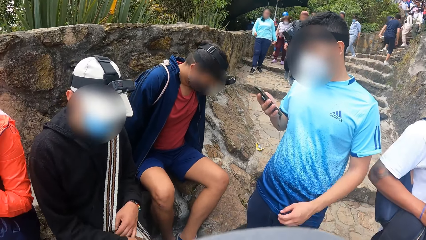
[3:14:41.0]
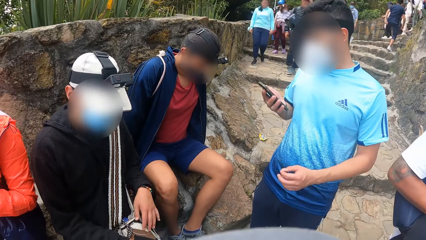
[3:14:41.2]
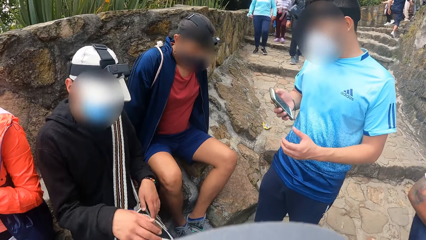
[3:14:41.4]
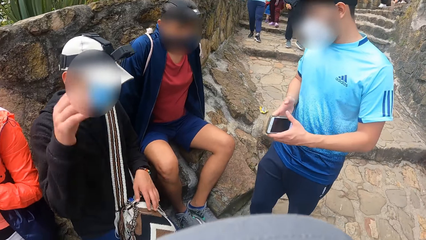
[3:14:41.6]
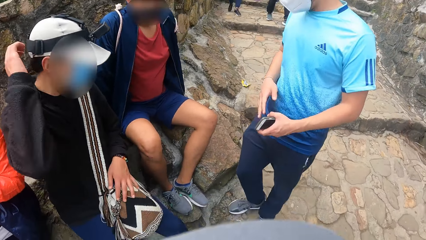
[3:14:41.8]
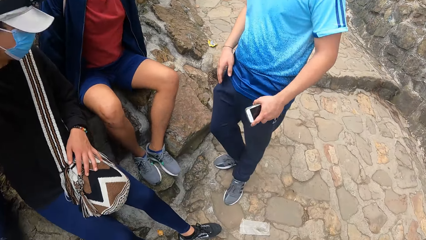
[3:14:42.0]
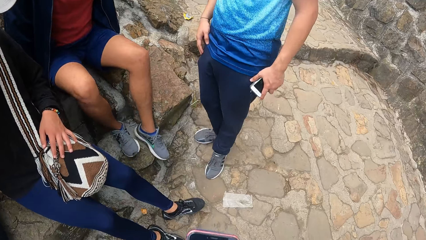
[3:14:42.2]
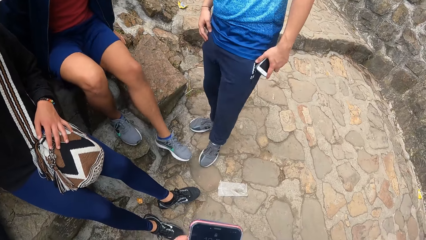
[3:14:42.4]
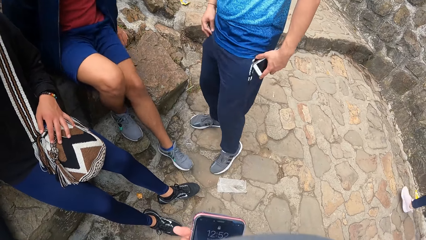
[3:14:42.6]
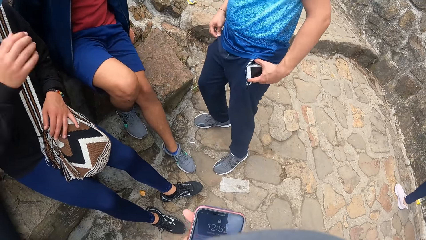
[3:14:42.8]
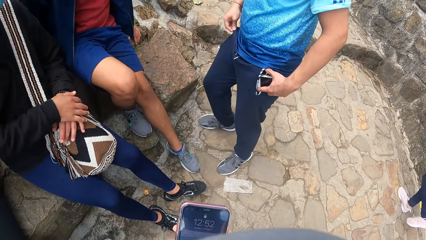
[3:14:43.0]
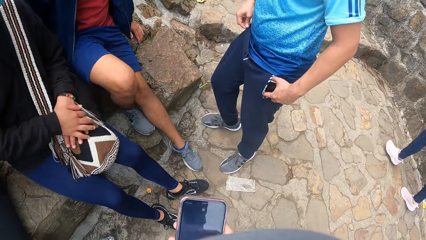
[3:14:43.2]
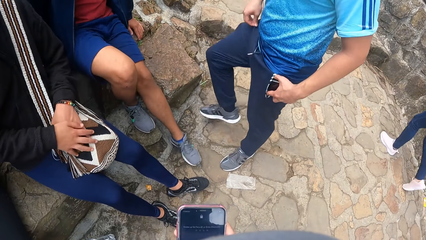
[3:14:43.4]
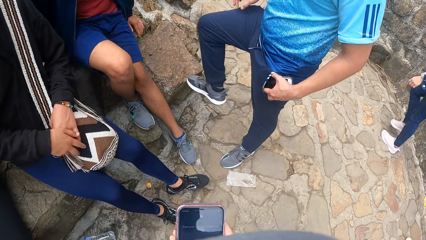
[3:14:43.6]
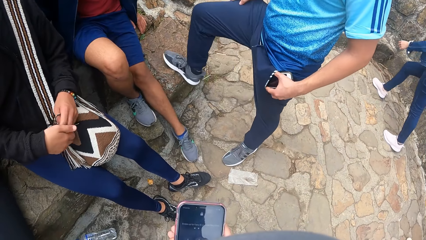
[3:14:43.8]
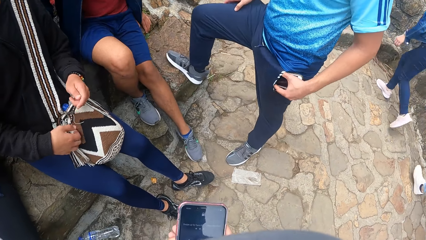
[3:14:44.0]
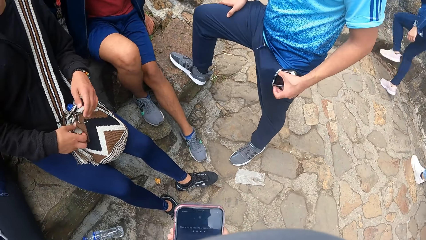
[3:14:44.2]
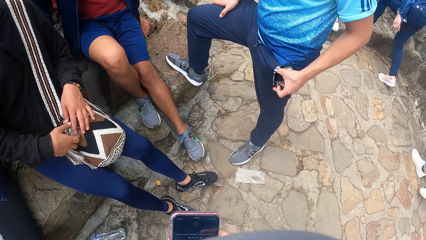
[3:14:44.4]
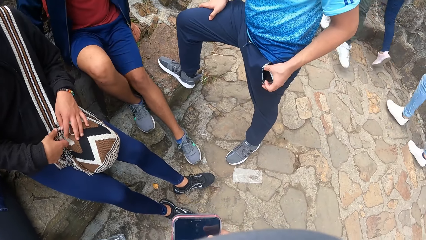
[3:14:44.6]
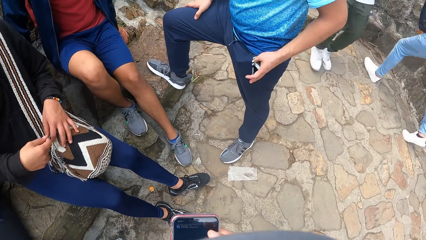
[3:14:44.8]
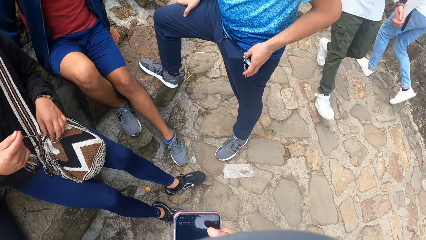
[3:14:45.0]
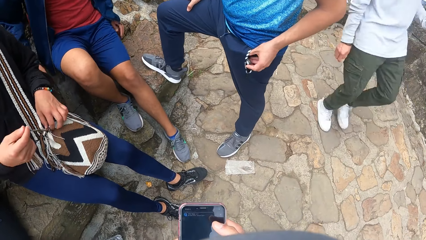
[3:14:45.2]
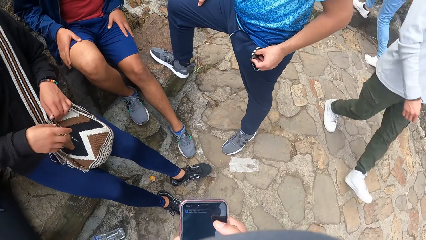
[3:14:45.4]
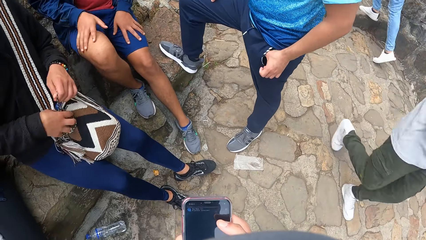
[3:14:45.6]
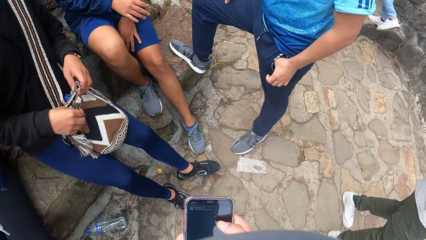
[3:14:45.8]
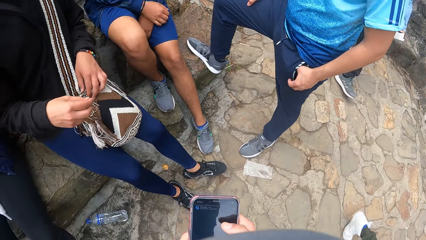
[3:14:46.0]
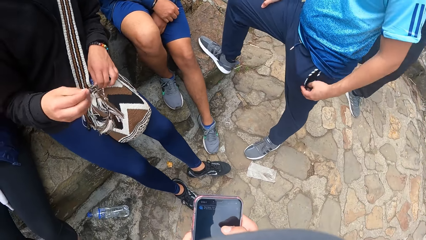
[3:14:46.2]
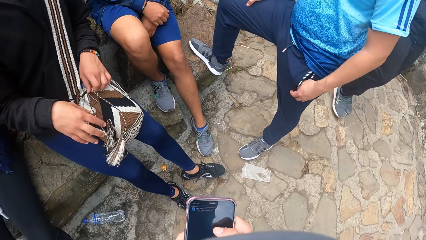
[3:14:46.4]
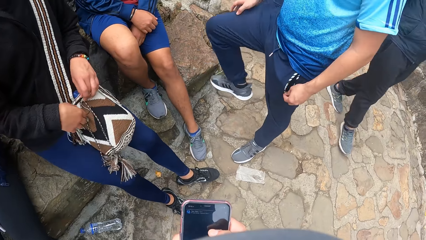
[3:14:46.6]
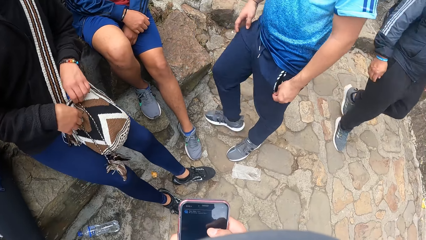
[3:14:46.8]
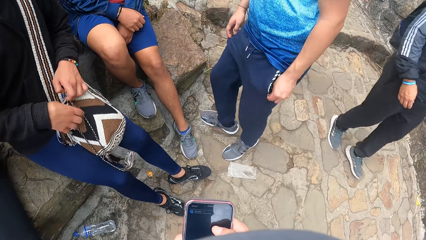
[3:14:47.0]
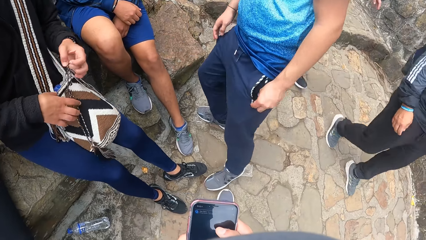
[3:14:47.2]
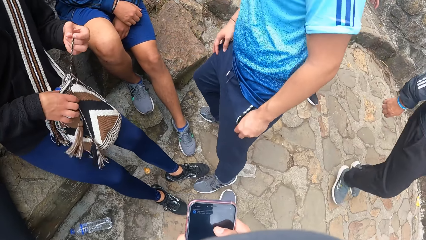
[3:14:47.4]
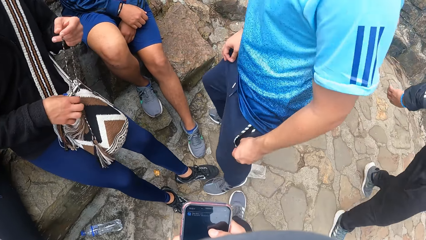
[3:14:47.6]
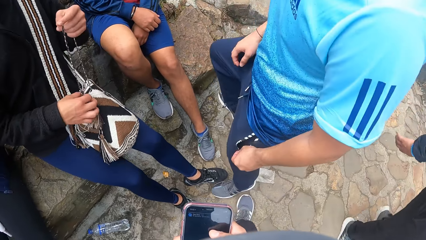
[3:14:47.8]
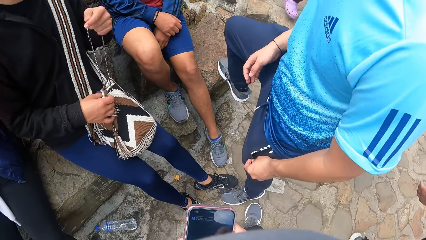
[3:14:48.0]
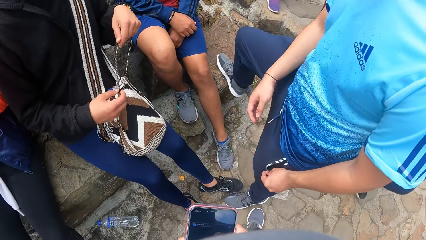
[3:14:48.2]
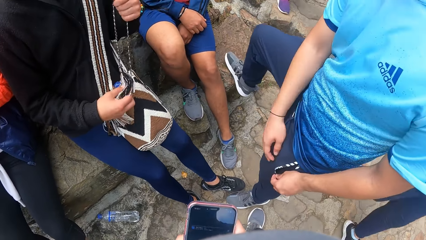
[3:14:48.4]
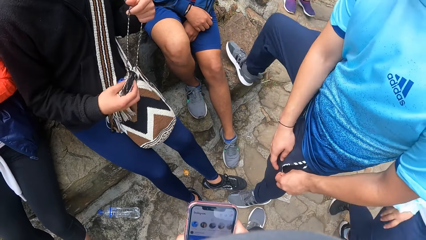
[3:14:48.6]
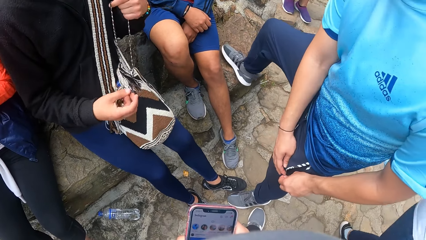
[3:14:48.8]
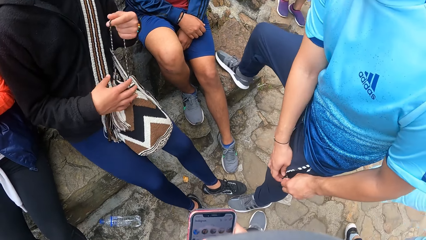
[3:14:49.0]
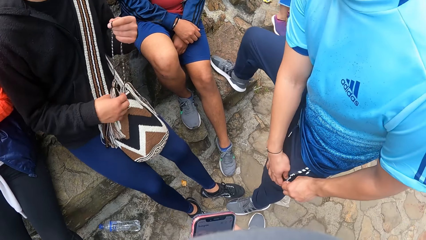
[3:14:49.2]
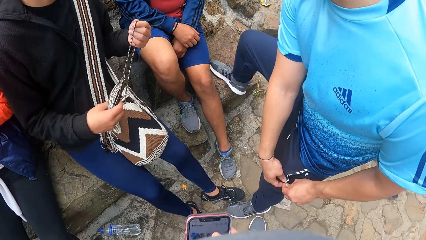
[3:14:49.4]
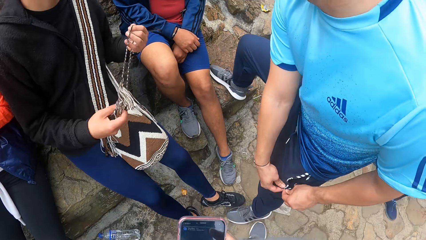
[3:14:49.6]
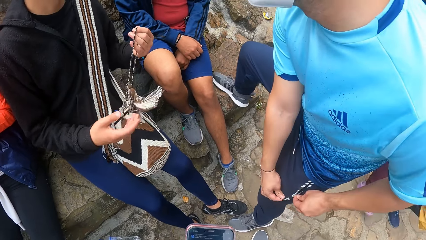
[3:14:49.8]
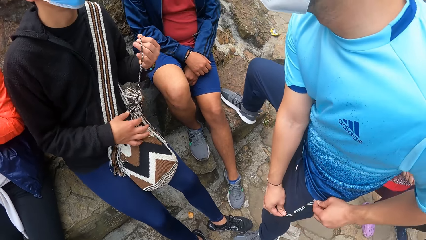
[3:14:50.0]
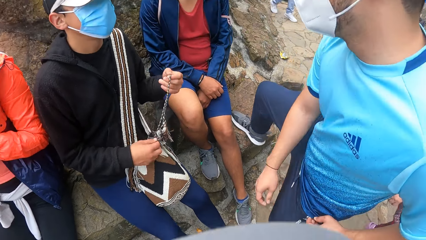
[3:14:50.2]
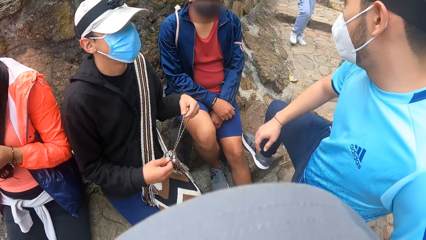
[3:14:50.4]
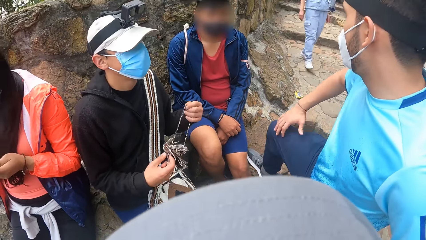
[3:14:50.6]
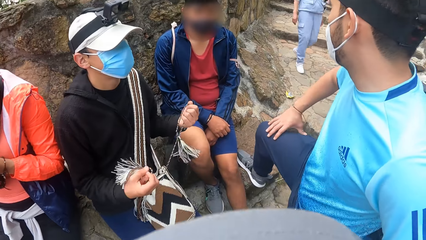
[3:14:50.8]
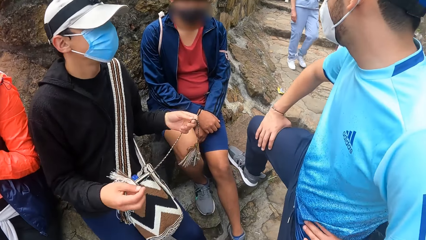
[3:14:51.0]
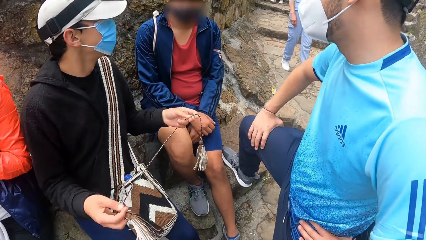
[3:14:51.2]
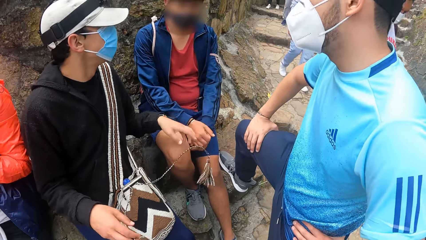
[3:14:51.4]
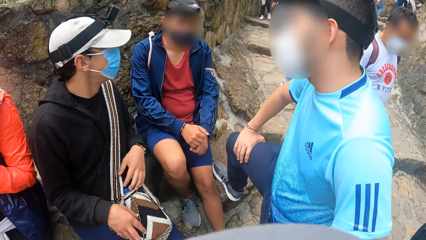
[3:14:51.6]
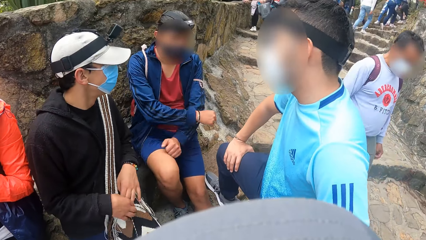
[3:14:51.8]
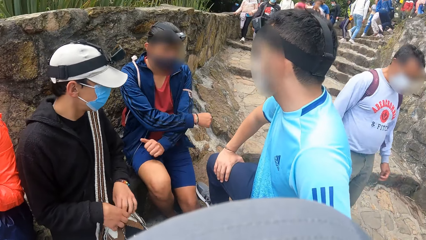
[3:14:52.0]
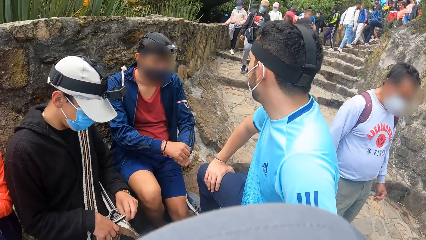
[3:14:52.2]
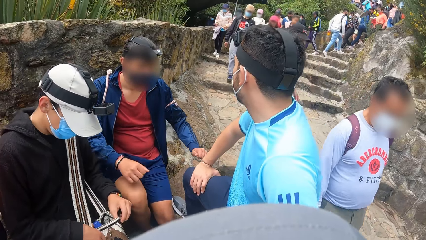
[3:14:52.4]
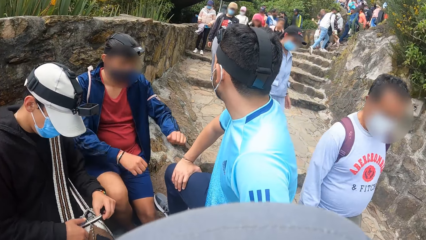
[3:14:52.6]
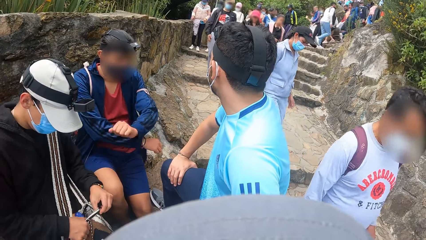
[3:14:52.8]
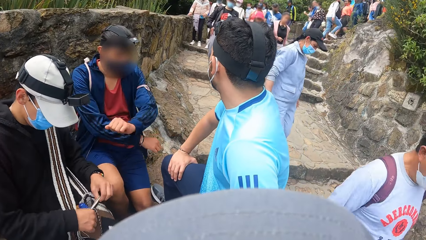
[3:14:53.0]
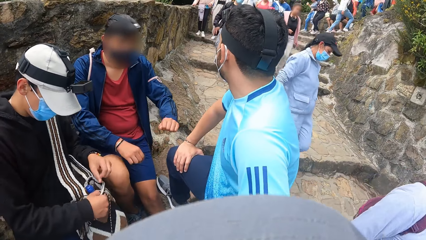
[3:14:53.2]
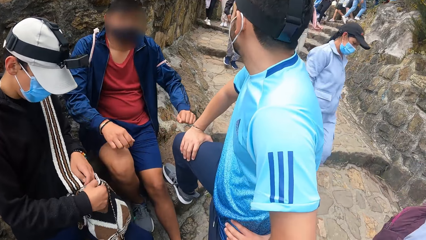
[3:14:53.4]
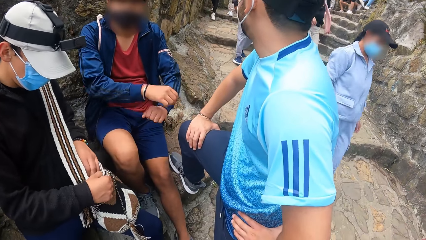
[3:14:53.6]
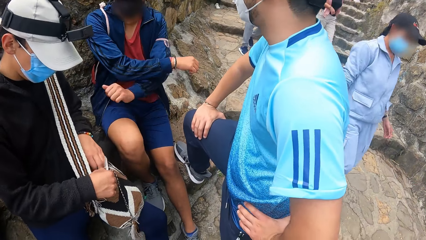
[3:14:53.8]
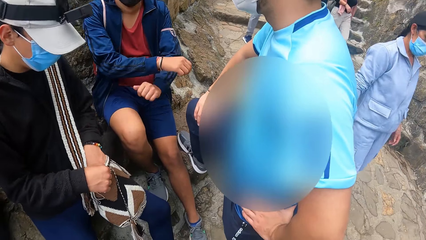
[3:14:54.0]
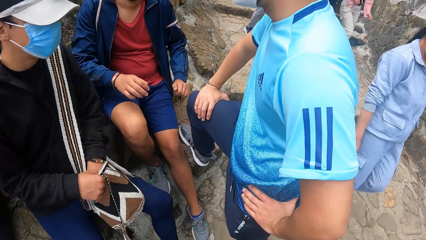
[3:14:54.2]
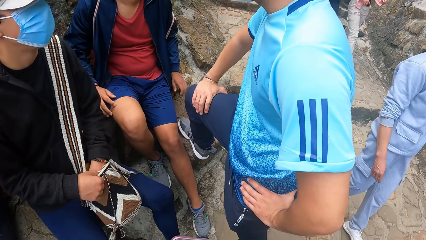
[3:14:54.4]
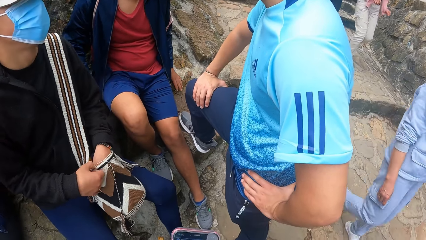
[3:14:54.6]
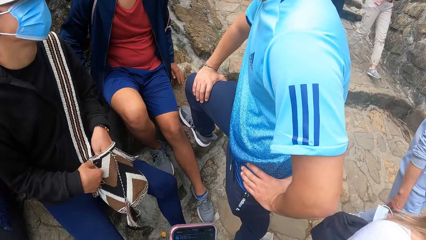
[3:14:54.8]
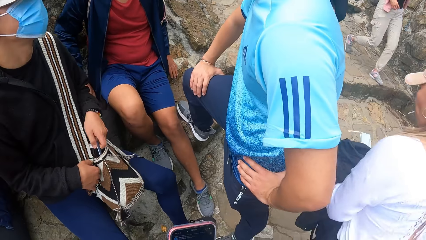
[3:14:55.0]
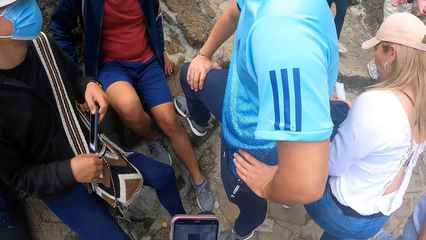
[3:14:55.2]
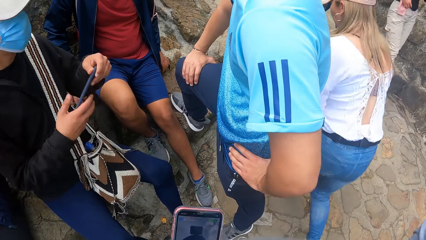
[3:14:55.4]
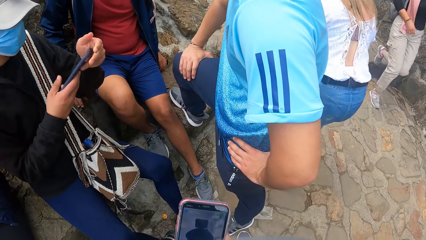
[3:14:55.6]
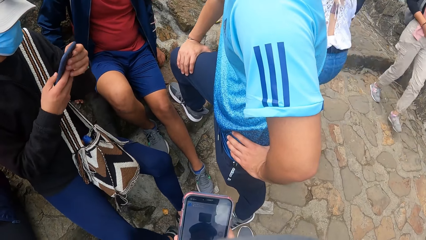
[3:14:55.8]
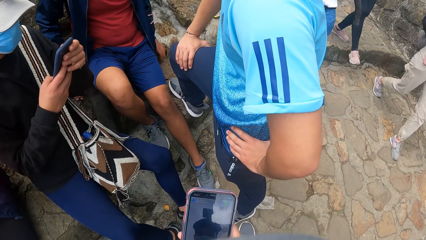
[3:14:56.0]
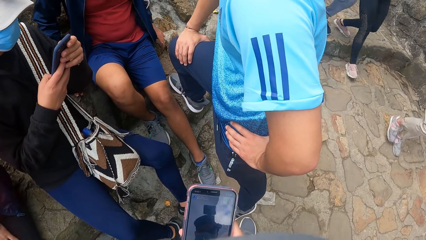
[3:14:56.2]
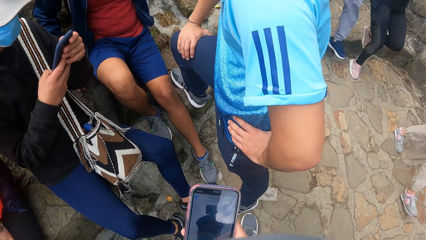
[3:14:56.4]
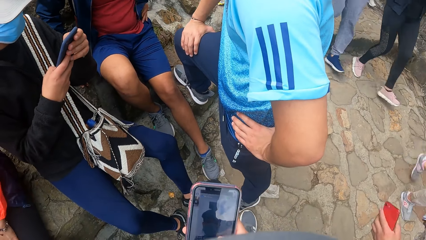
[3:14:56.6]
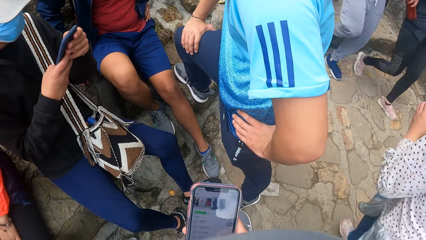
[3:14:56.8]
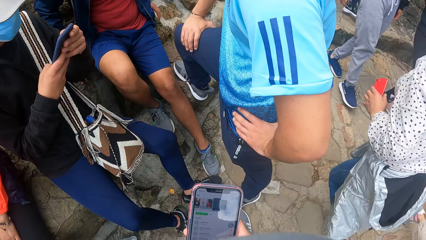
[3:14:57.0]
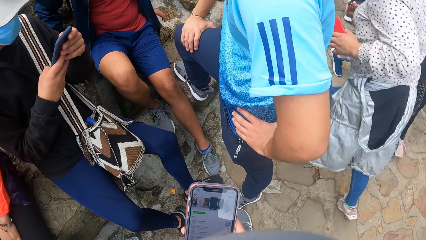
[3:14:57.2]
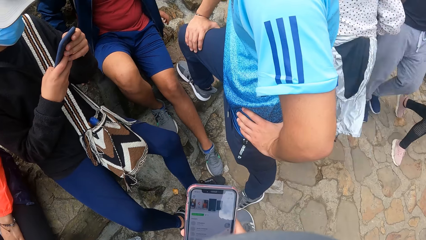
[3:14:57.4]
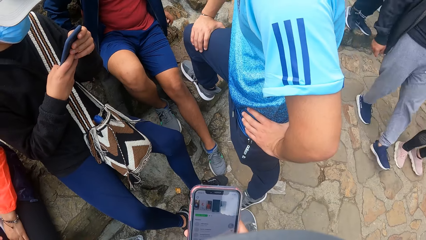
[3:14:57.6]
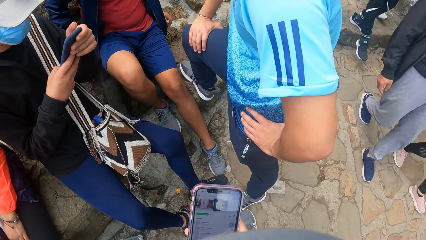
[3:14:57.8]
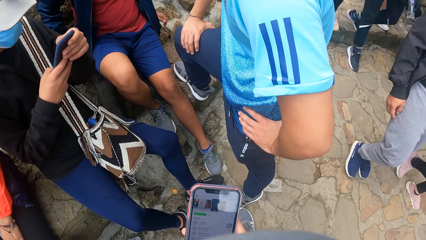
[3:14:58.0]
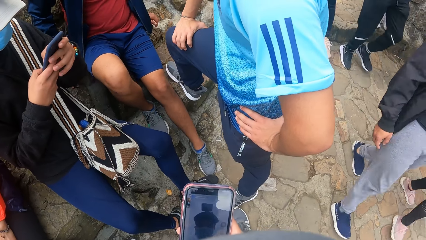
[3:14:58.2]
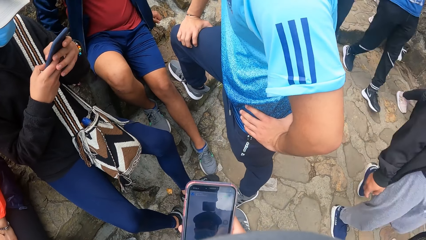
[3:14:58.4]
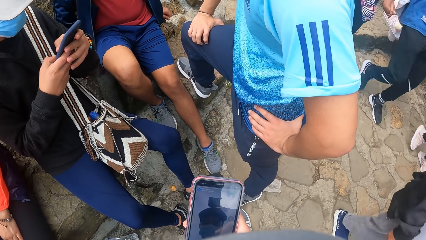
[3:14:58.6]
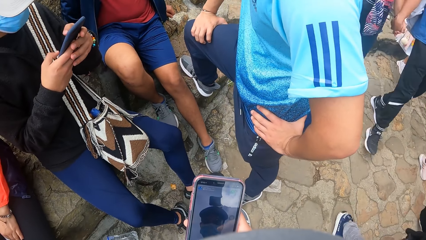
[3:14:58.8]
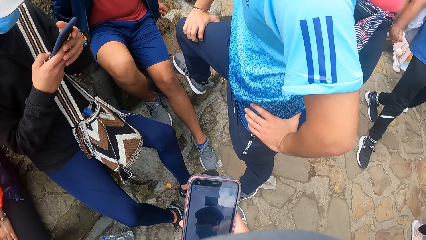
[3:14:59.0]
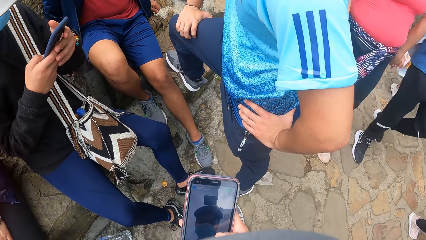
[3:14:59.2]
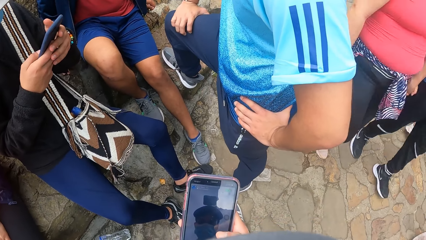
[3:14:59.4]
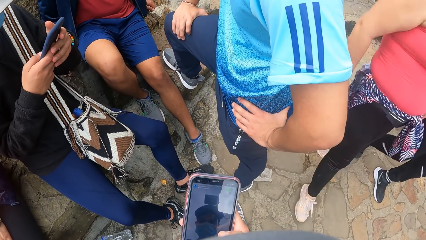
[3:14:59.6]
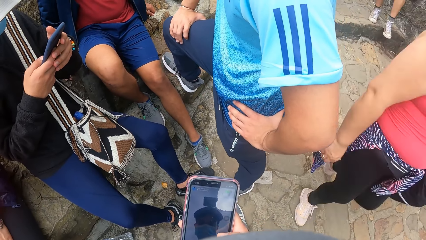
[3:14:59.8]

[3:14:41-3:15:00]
A man passes the phone from his left hand to his right hand. Another man touches a cap on his head with his left hand. The camera wearer operates a phone with both hands. The first man places the phone in his pocket with his left hand. The other man places both hands on a bag on his thigh and touches the bag on his thigh with both hands. The first man zips his pocket with his left hand and places his right hand on his right leg. The other man opens the bag on his thigh with his left hand, picks up a phone in the bag with his left hand, and operates the phone with both hands.
